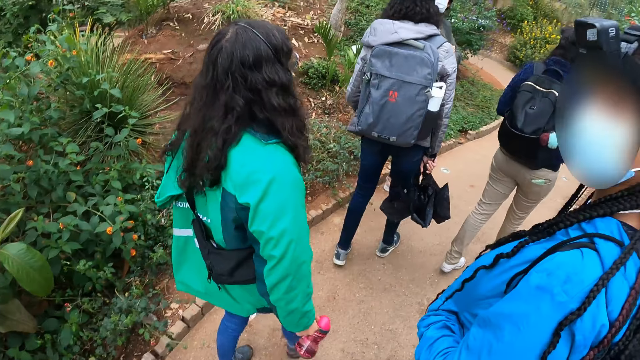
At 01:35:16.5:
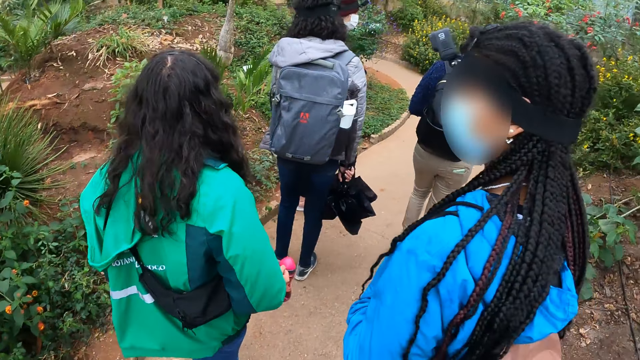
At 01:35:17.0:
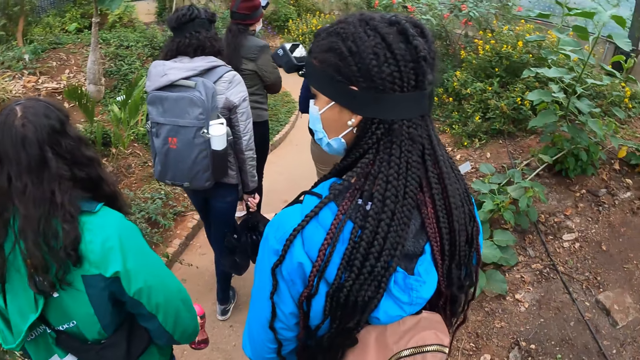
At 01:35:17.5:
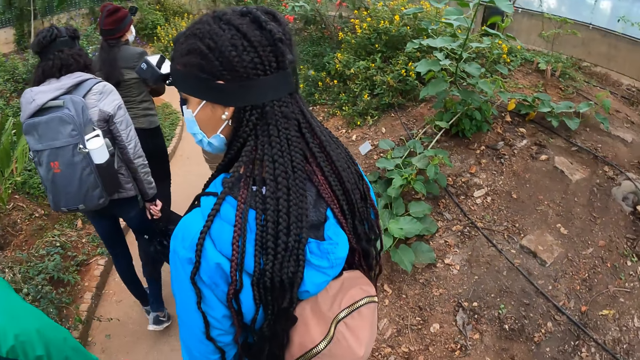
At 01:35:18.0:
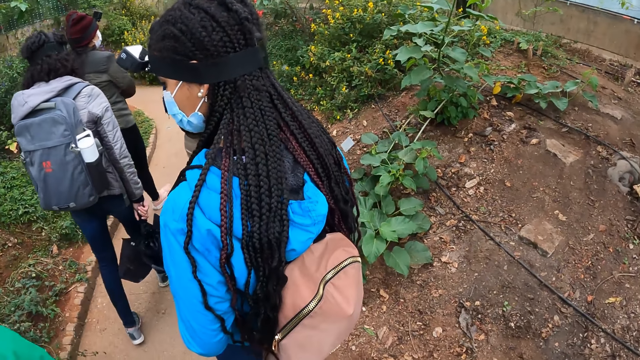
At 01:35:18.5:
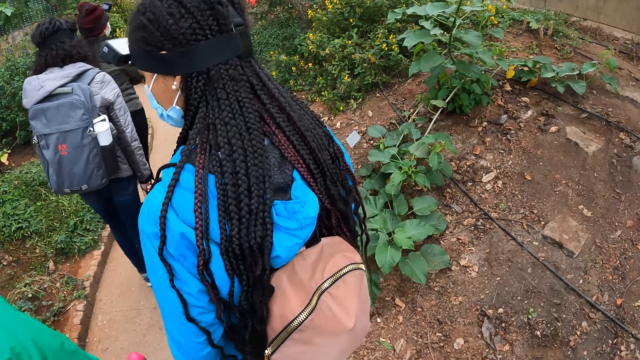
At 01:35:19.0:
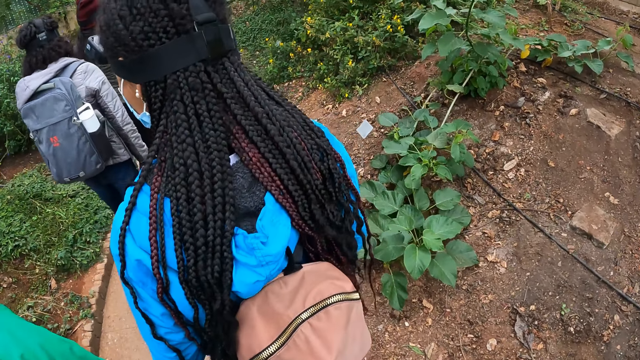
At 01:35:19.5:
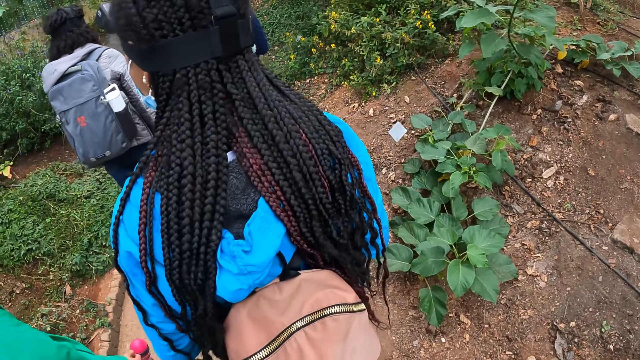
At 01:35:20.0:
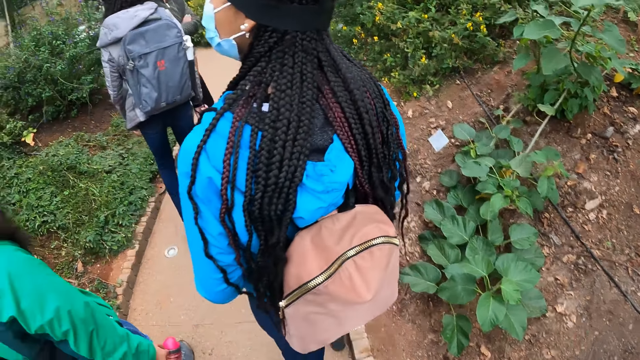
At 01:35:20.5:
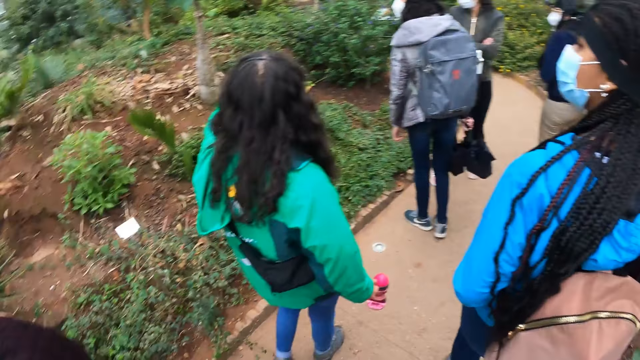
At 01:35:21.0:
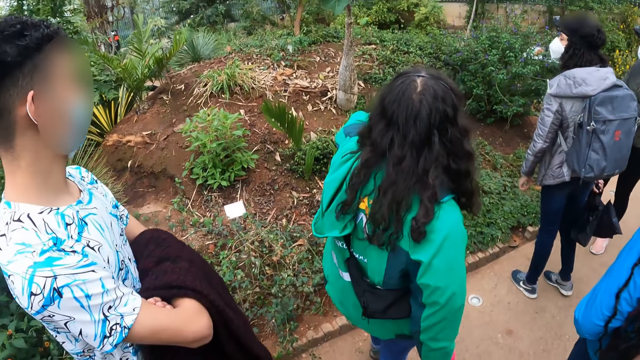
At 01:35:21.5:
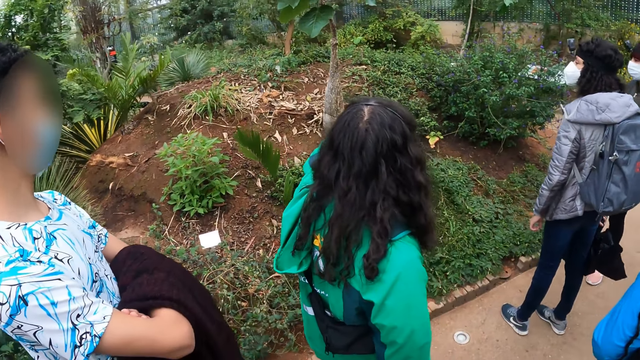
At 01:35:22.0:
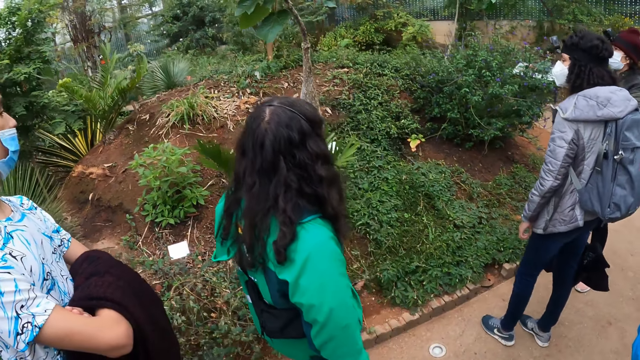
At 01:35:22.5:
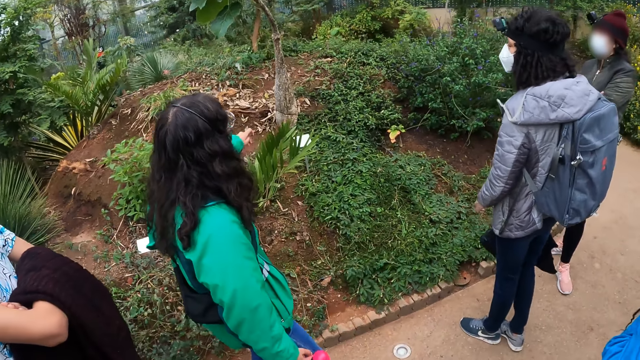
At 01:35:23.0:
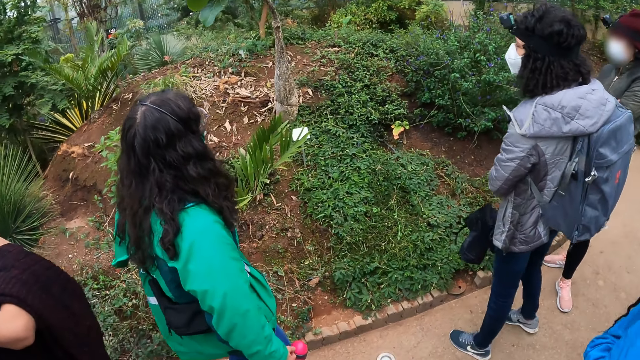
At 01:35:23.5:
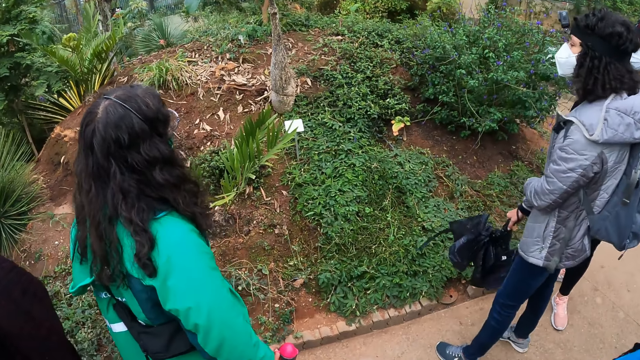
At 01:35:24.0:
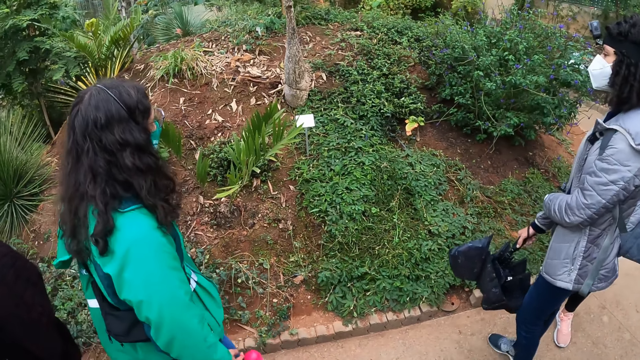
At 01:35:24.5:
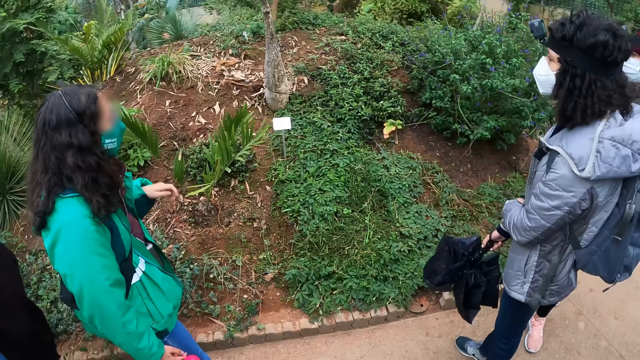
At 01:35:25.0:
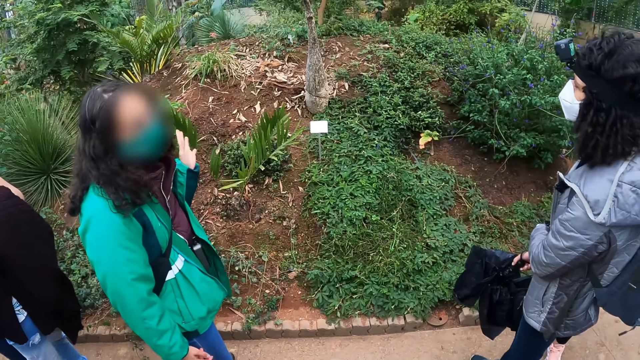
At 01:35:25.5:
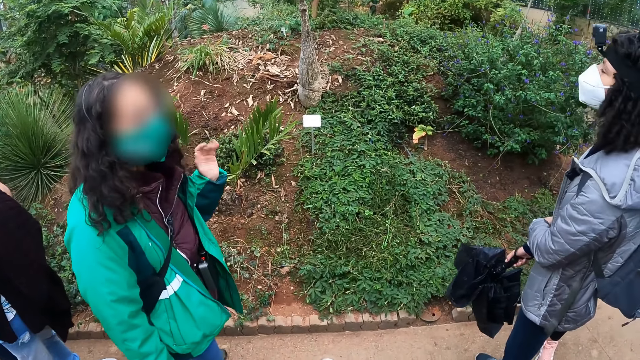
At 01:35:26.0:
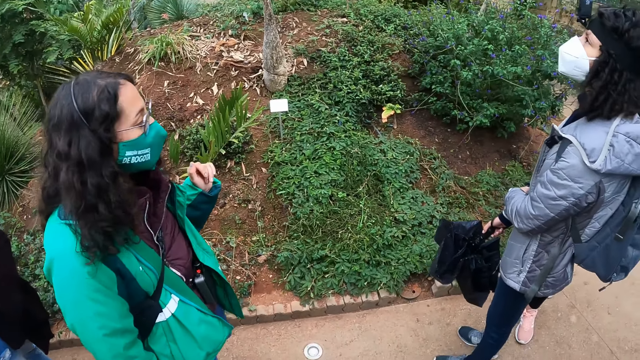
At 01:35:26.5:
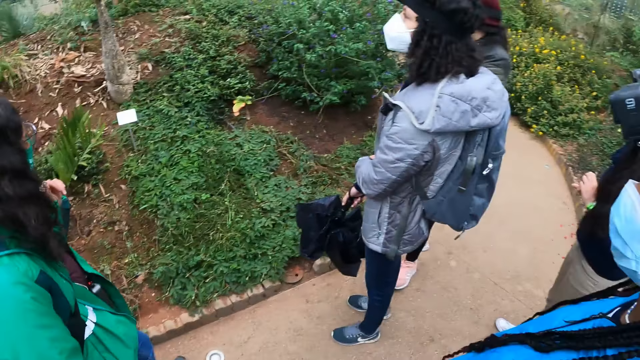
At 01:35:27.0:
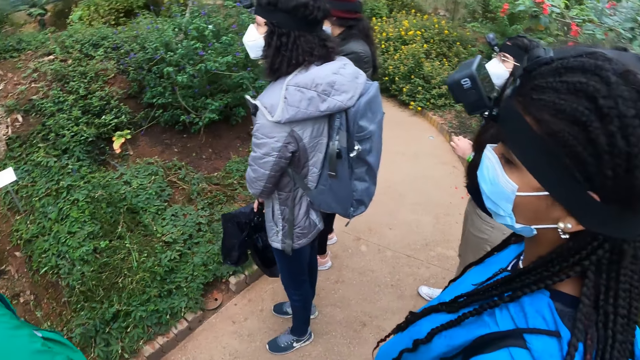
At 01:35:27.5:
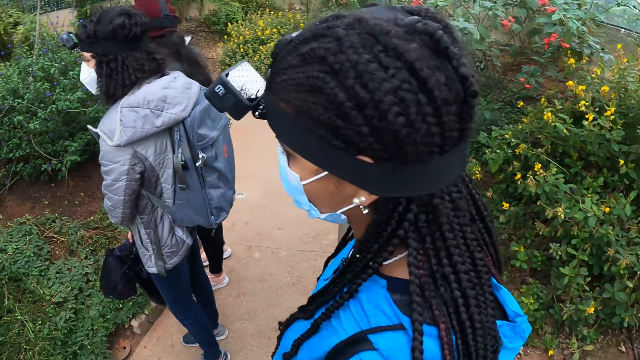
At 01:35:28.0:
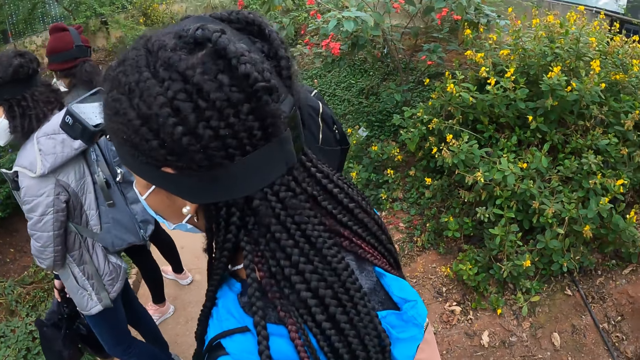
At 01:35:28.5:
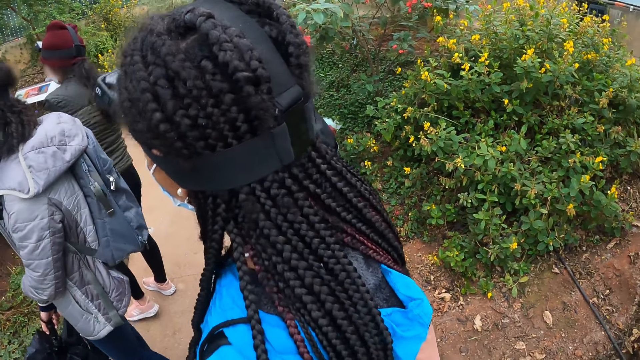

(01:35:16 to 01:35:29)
The camera wearer looks around. A woman makes gestures with her left hand.

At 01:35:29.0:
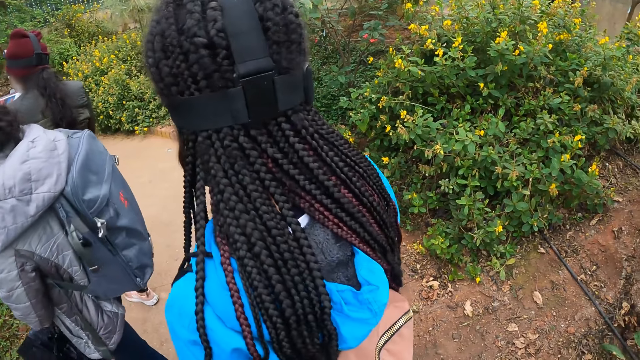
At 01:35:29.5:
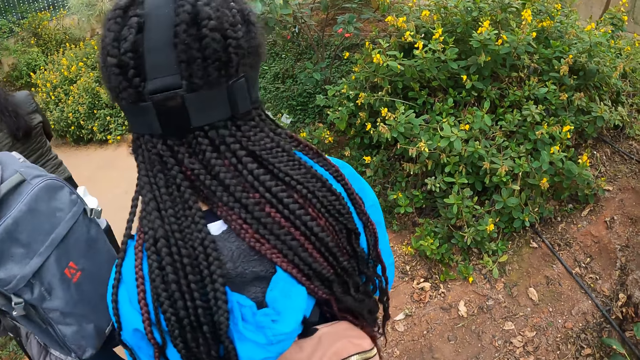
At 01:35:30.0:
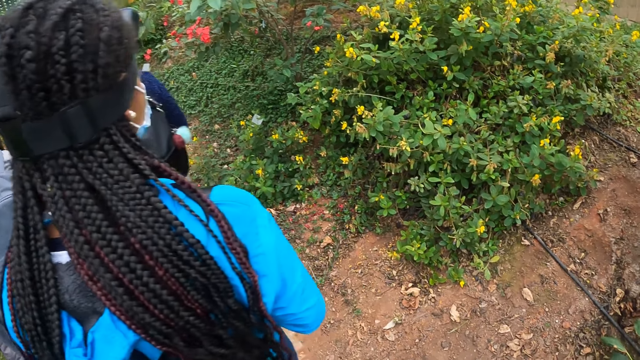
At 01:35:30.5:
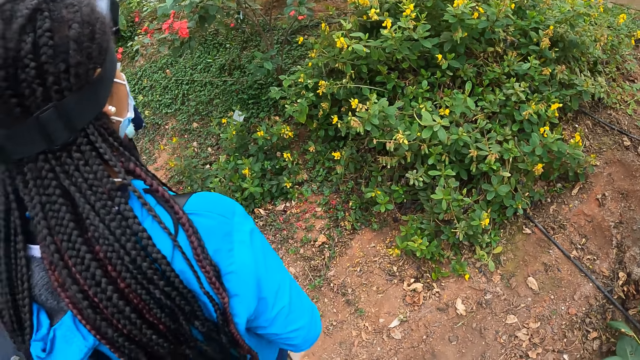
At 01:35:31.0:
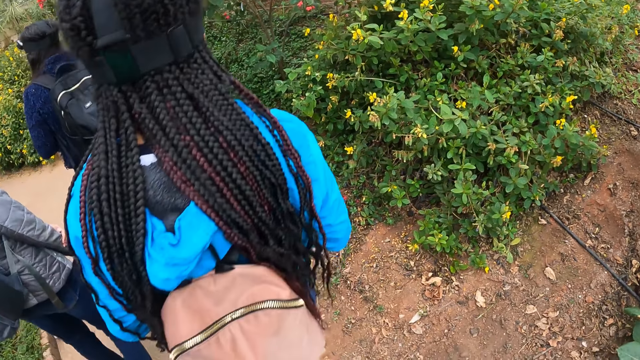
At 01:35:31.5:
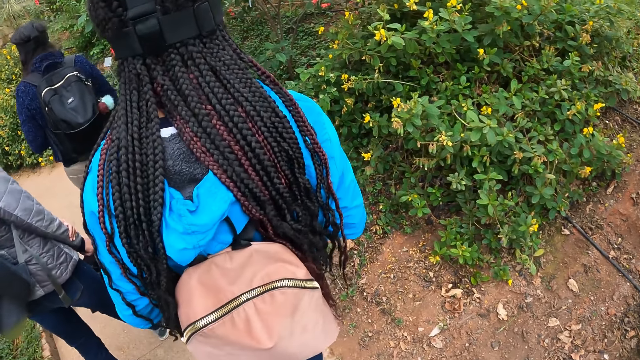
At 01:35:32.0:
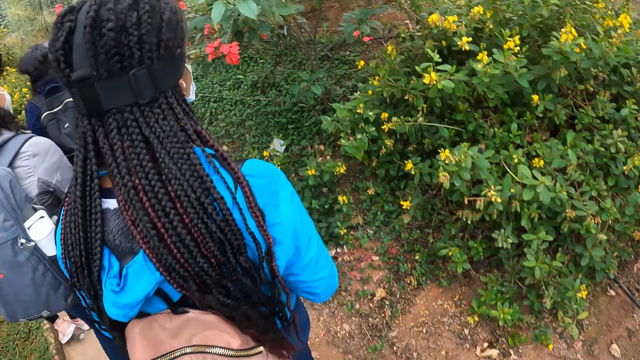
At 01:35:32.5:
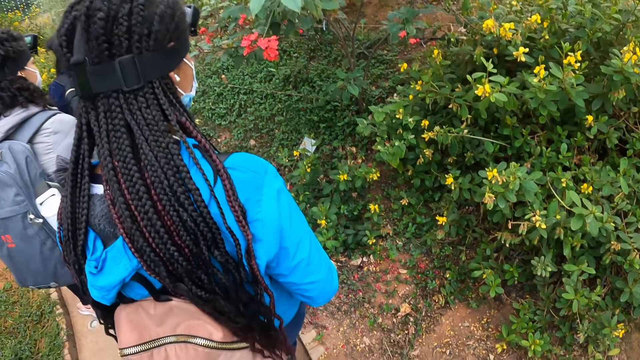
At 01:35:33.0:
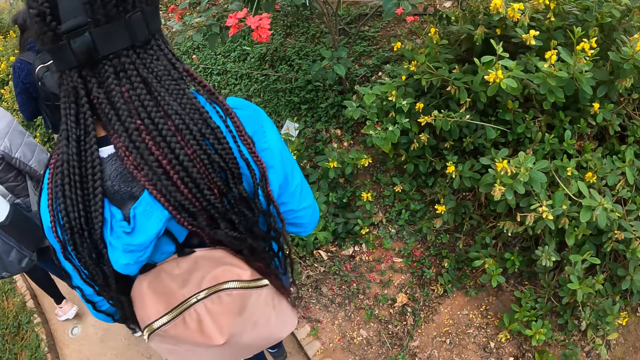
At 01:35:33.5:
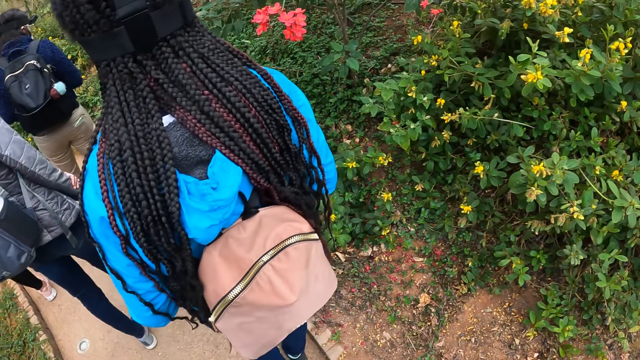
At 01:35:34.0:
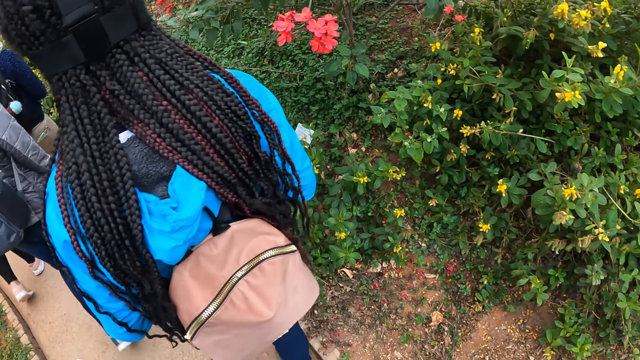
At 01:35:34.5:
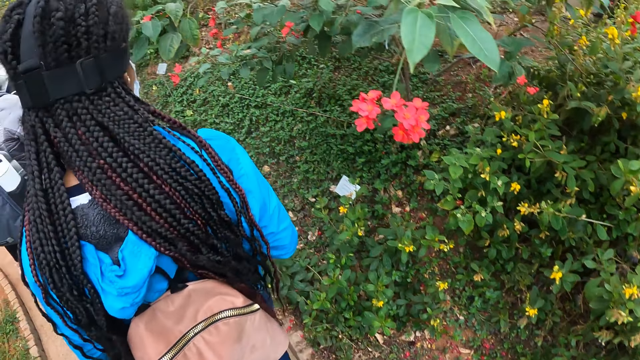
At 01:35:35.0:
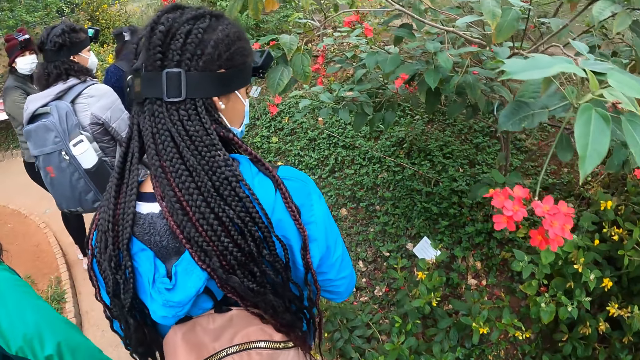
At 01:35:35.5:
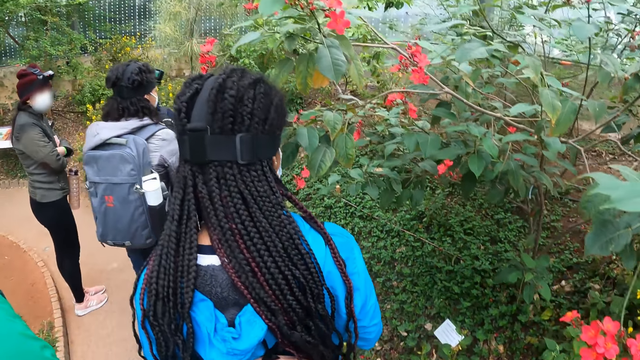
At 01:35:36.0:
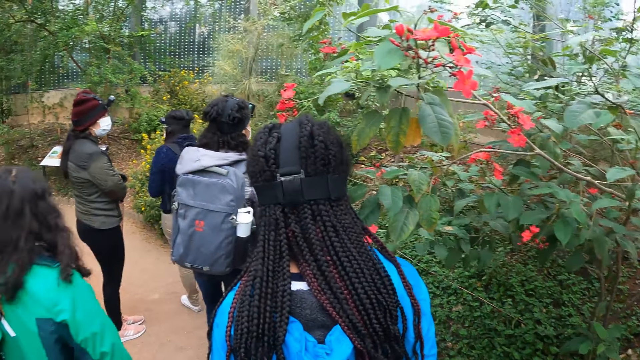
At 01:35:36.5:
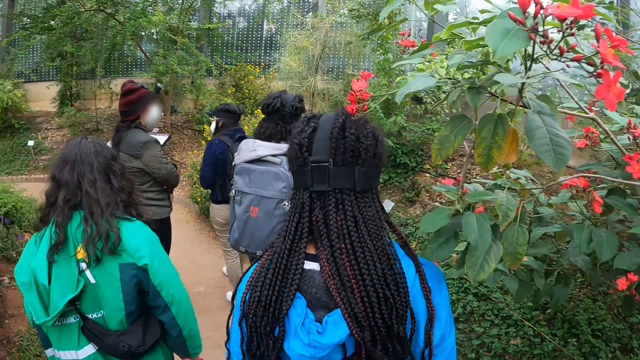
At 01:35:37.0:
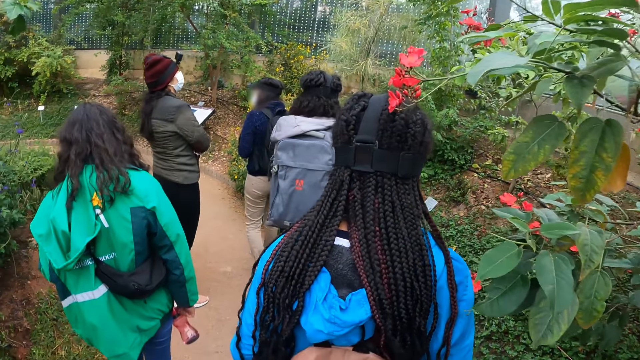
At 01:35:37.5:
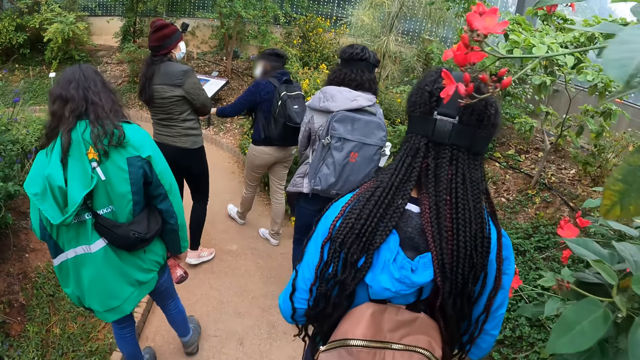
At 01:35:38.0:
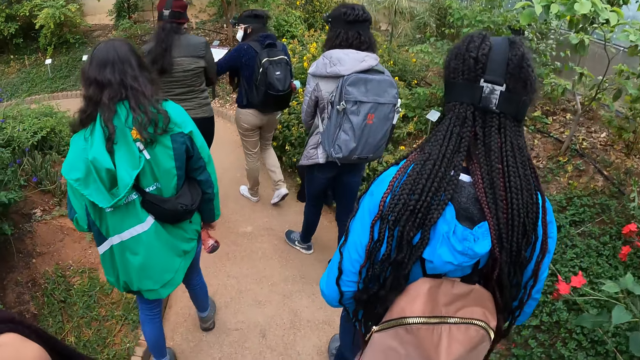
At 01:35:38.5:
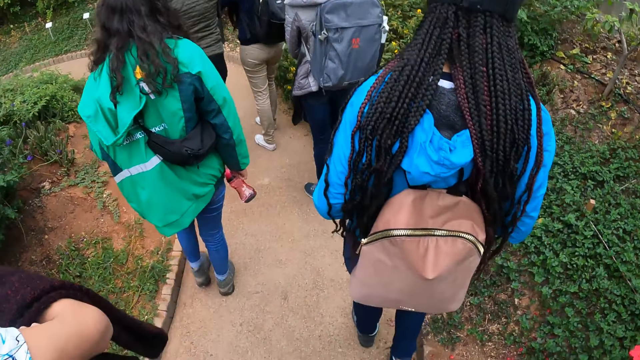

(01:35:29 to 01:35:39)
The camera wearer walks around.
